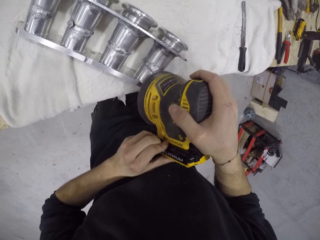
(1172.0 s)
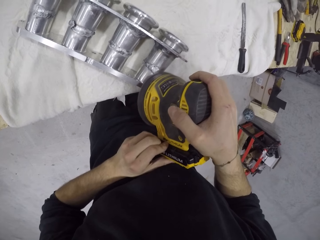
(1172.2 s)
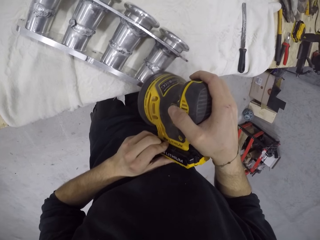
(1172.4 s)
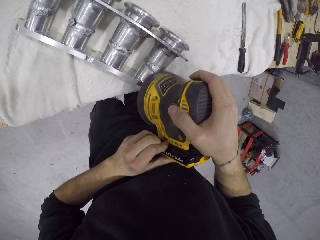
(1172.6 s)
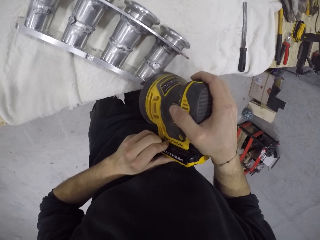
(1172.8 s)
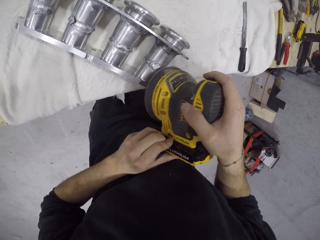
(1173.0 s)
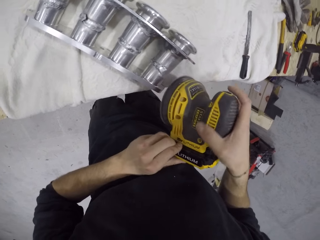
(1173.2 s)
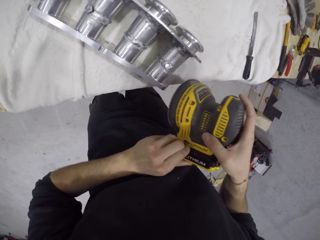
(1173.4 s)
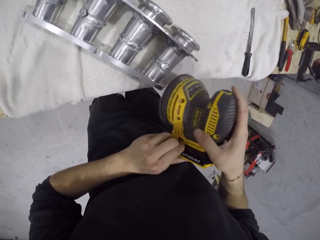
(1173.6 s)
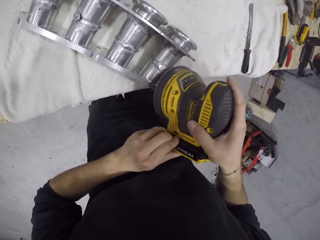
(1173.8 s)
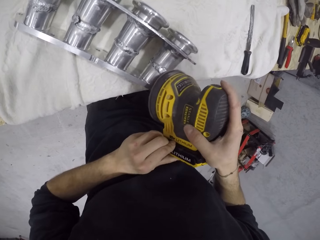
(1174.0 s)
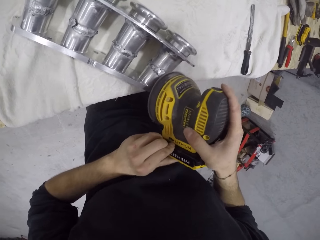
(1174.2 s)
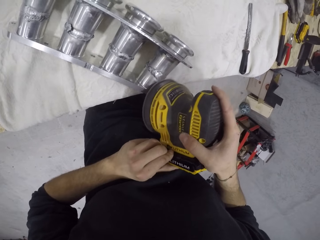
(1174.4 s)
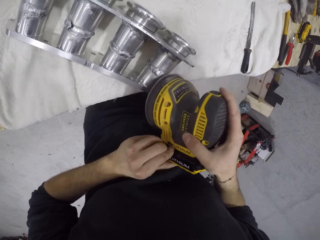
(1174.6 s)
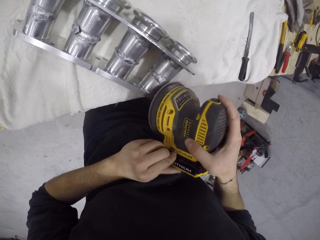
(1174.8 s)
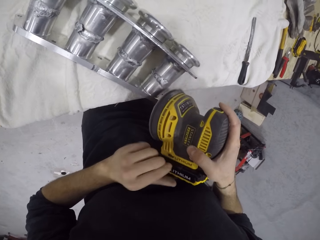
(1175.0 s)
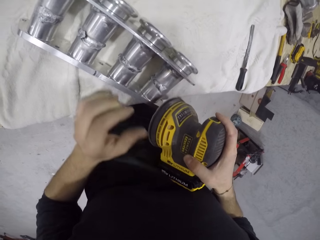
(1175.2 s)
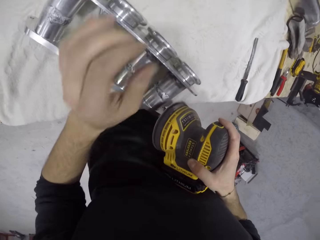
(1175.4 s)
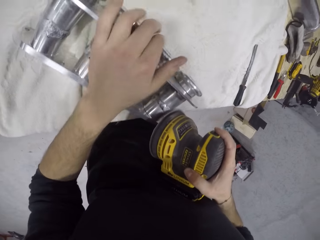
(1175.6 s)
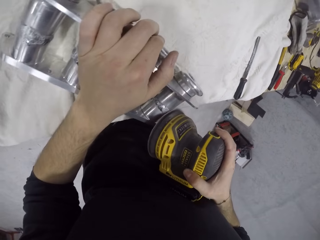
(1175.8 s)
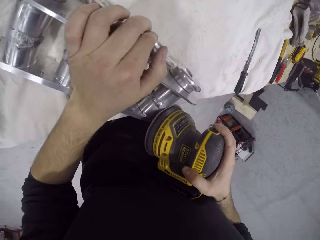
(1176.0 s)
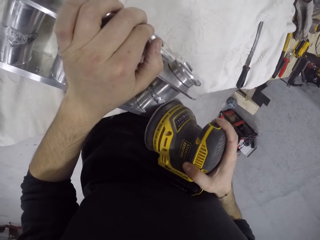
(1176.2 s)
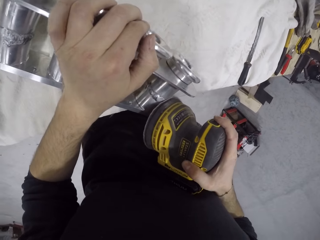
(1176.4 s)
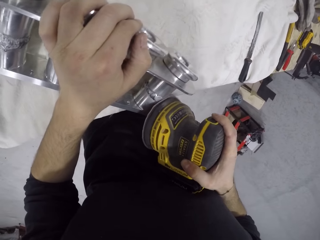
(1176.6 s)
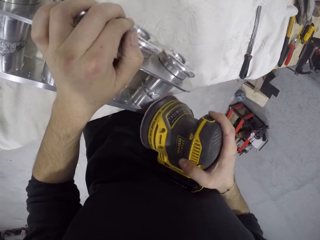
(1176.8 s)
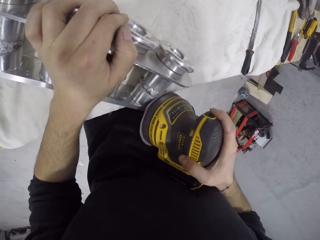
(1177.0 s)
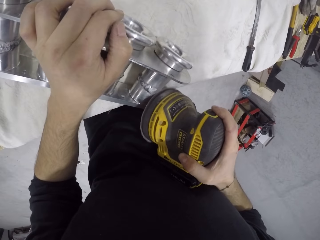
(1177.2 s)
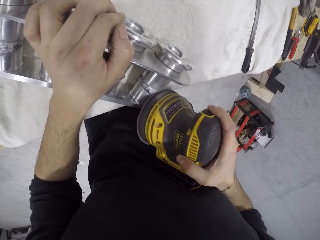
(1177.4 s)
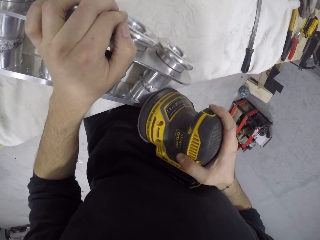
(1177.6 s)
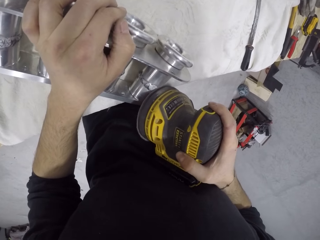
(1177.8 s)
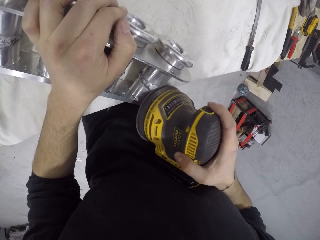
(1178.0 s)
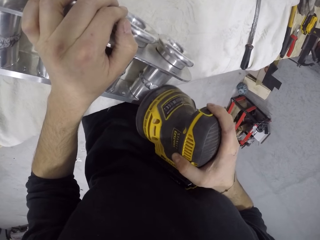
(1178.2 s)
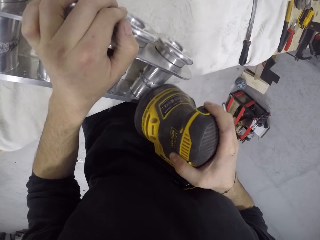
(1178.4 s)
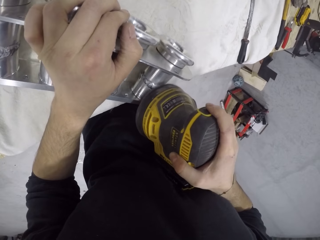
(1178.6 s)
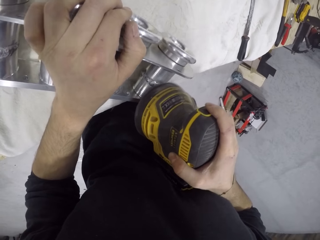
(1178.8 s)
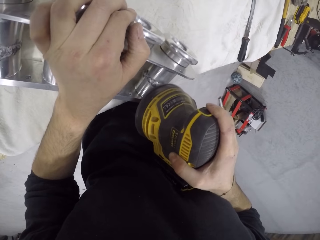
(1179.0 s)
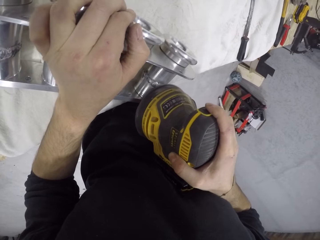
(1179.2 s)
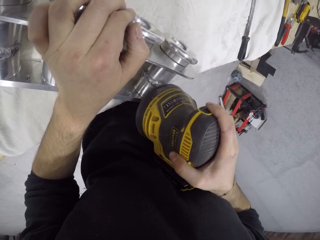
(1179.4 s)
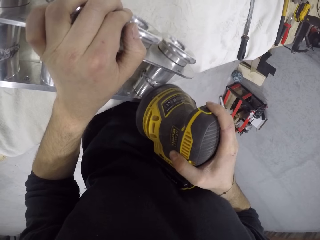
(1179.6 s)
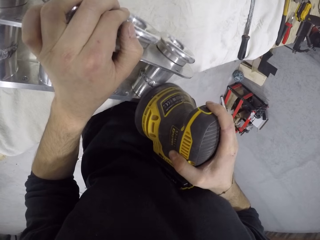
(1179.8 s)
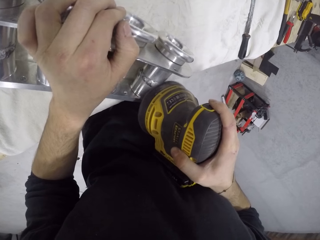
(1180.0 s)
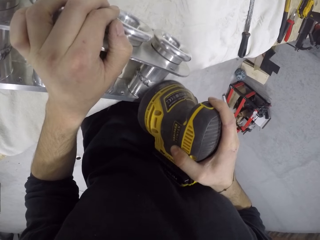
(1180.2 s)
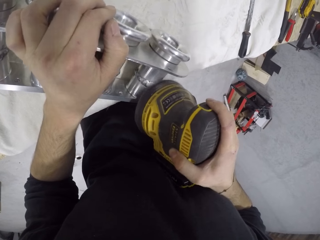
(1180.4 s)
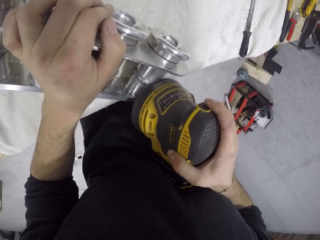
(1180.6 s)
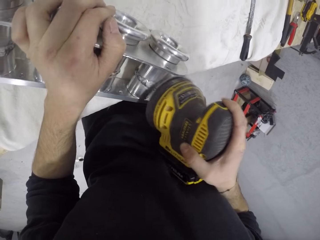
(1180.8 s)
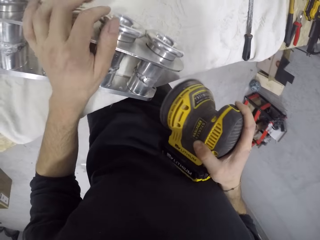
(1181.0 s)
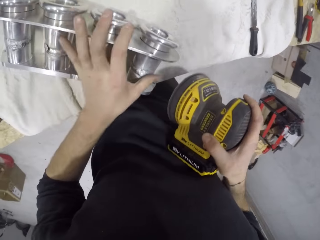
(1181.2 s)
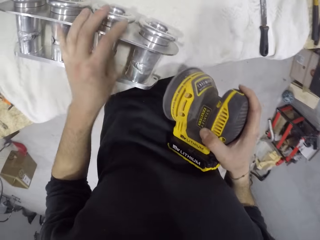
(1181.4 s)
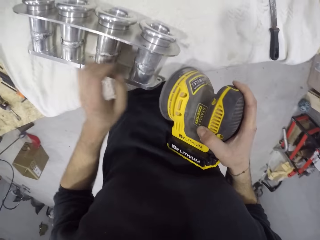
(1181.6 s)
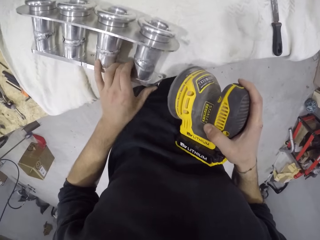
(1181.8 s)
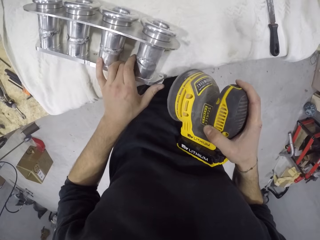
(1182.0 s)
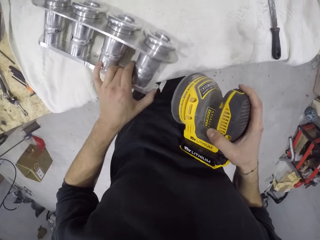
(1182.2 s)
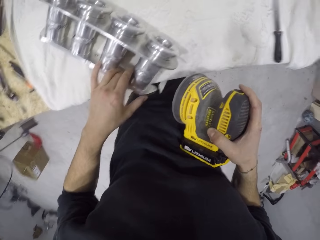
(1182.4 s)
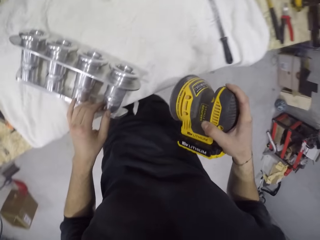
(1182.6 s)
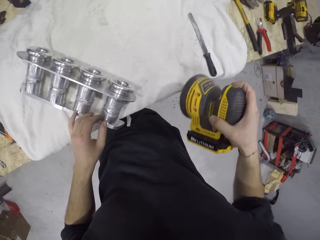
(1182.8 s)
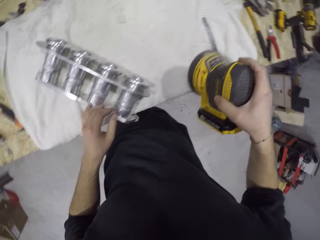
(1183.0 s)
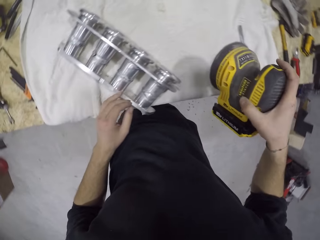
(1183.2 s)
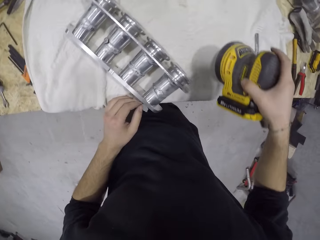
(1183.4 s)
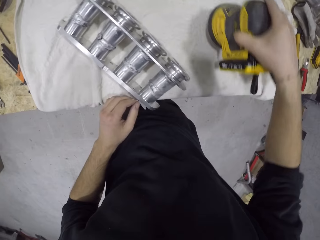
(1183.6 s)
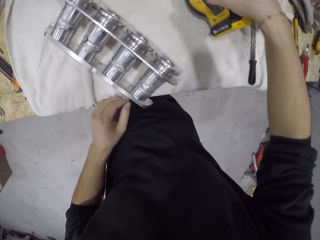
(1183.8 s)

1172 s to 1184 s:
The camera wearer touches the manifold on the table with his left hand. He holds the manifold. He grinds the manifold with a grinder machine. He adjusts the manifold on the table with his left hand.

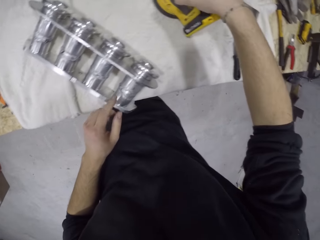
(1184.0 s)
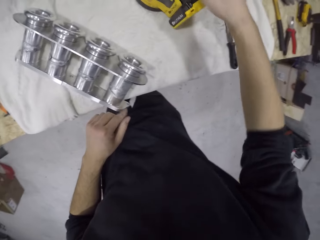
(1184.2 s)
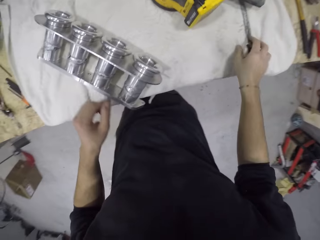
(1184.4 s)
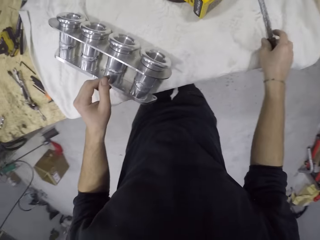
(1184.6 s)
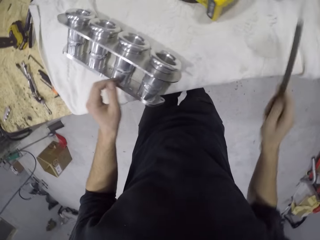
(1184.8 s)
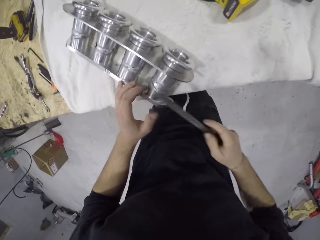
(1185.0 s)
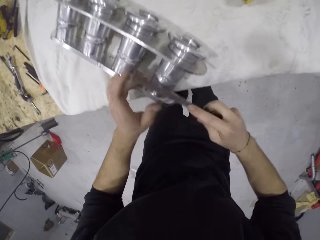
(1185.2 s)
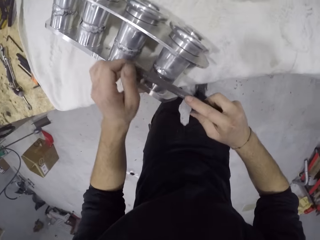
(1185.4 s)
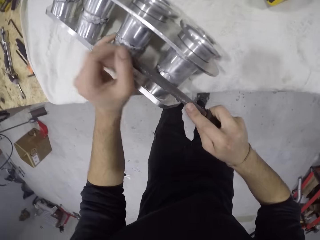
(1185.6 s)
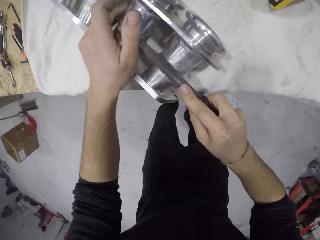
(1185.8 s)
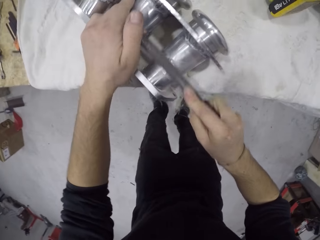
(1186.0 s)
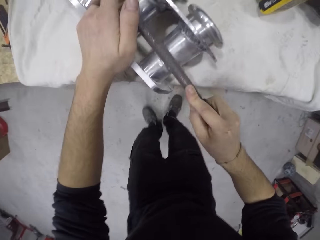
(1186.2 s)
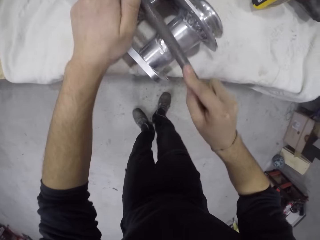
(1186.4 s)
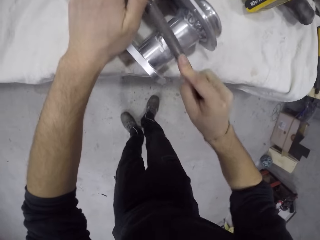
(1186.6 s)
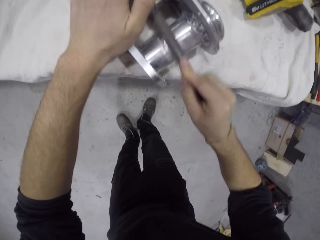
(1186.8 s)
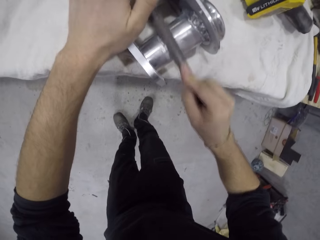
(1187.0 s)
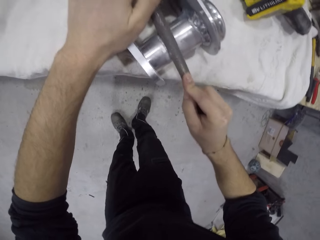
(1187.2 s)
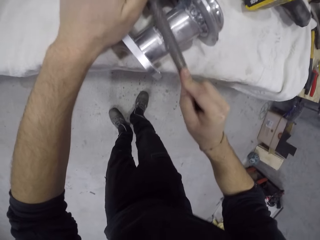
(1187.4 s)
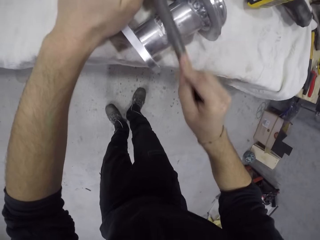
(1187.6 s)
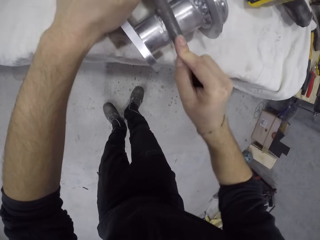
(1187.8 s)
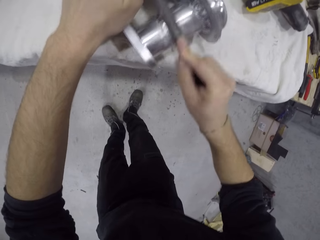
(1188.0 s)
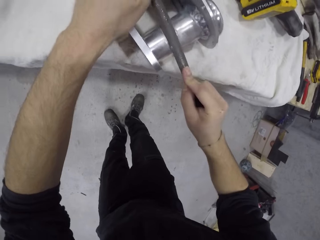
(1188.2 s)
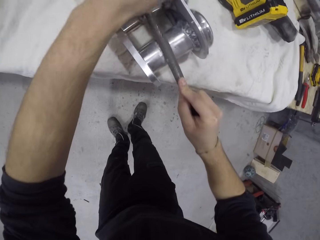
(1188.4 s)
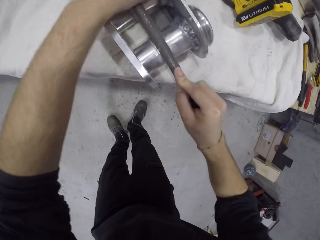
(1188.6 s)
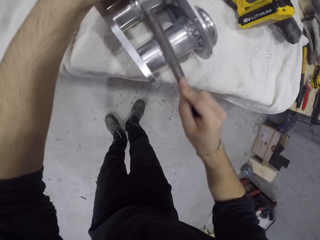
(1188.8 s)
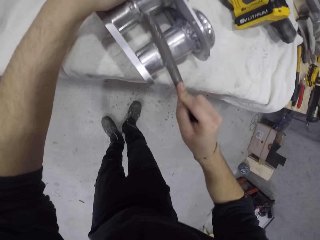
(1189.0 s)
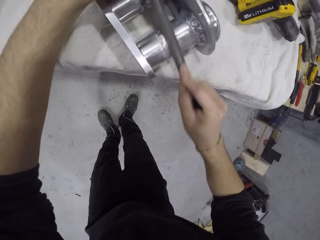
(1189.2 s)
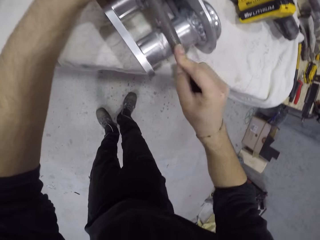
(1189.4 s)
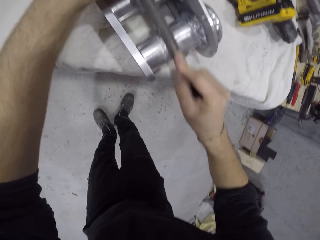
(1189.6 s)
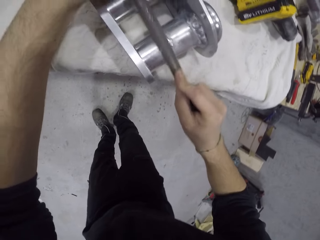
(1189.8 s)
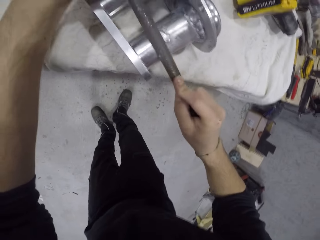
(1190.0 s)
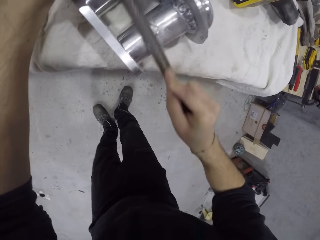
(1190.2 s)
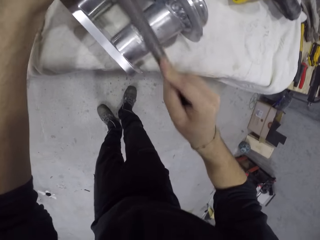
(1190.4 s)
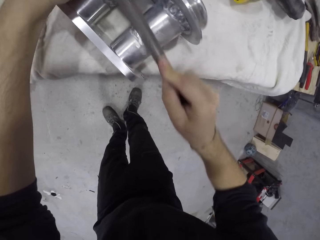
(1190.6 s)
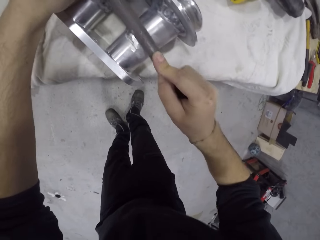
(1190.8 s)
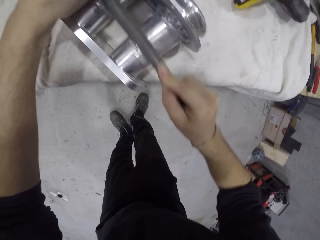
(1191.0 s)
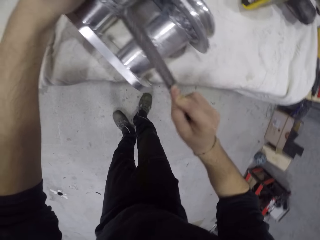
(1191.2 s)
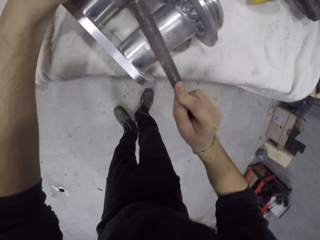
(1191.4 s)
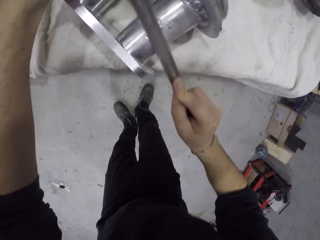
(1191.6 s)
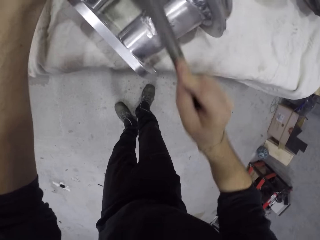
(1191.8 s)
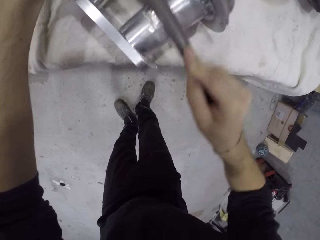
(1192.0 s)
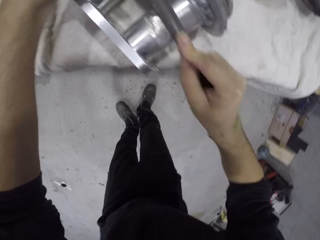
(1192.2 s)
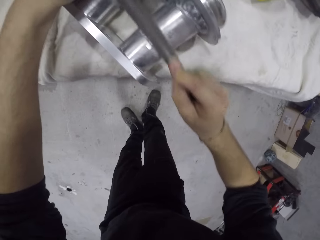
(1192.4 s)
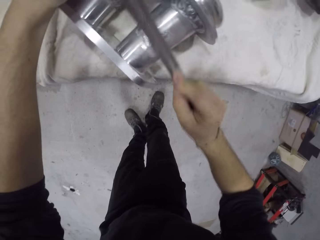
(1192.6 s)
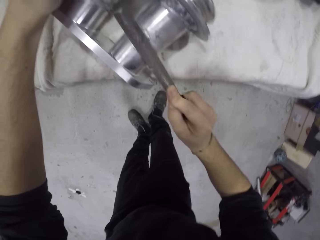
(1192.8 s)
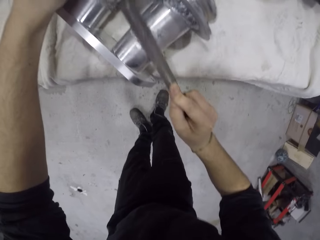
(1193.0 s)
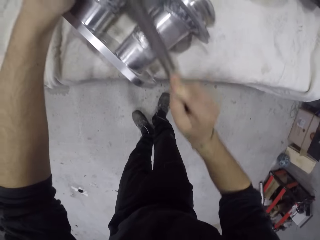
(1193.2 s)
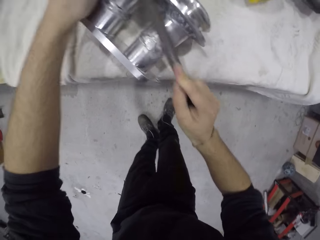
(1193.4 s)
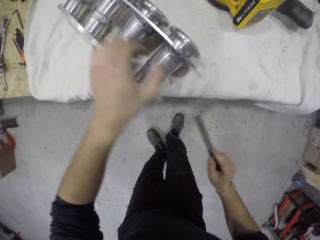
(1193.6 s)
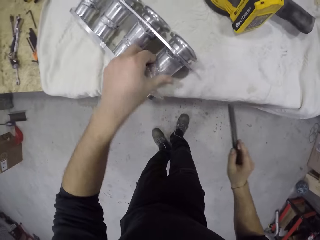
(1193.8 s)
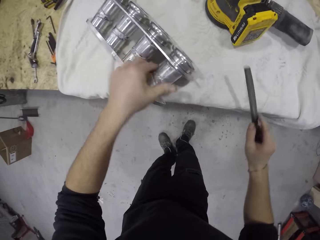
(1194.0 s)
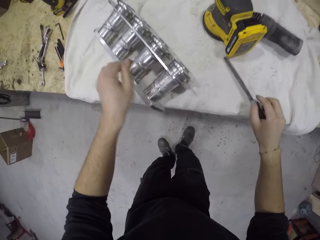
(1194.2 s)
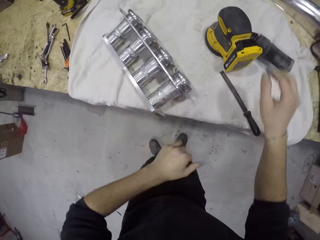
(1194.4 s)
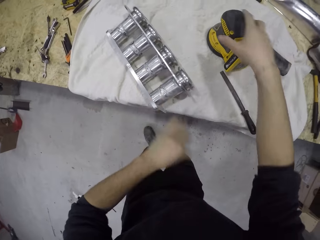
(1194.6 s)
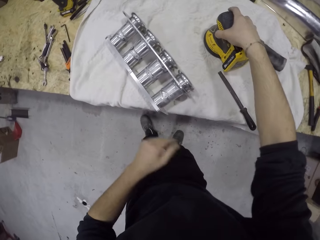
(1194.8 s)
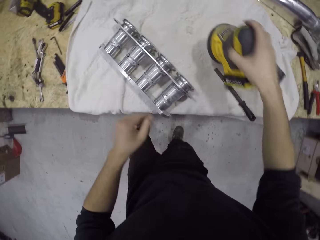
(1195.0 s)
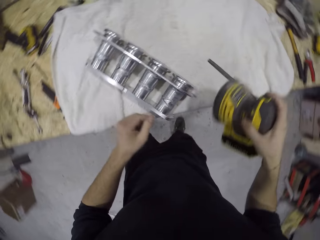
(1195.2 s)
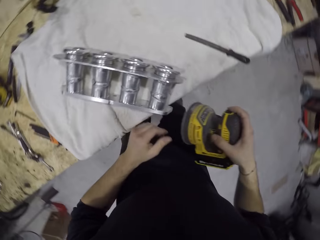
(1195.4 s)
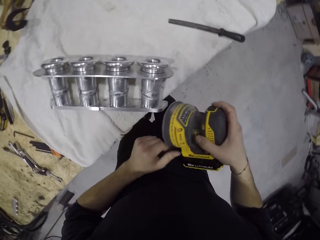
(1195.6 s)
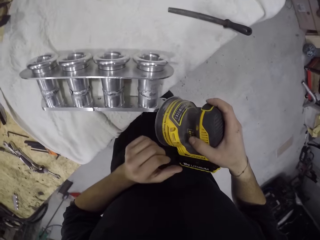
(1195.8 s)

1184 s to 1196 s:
The camera wearer drops the polisher in his right hand on the towel on the table. He picks up a metal file on the table with his right hand. He files the manifold on the table with the metal file in both hands. He wipes the manifold on the table with his left hand. He drops the metal file in his right hand on the table. He picks up the polisher on the table with his right hand.
